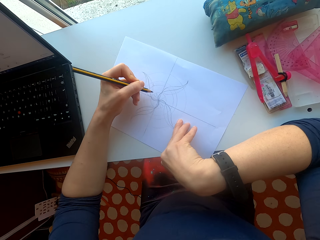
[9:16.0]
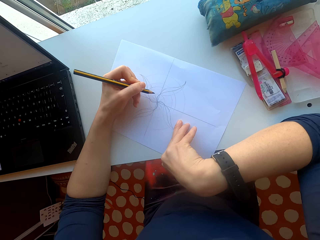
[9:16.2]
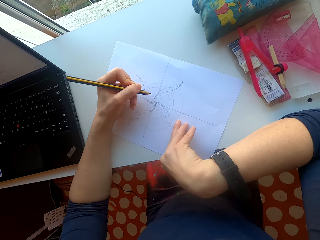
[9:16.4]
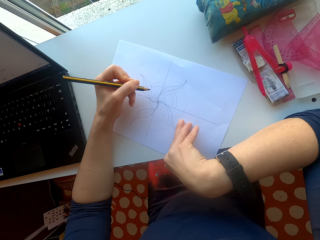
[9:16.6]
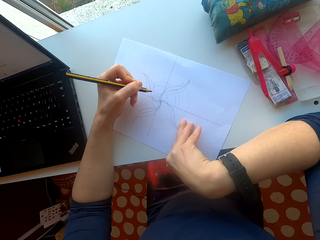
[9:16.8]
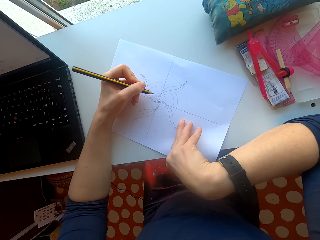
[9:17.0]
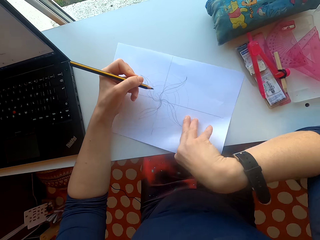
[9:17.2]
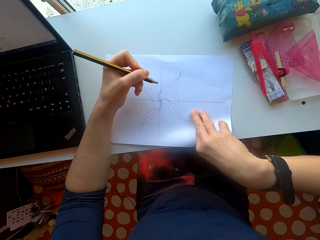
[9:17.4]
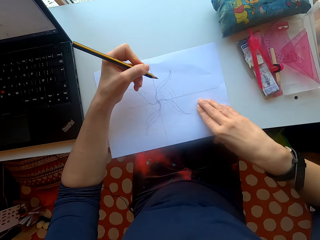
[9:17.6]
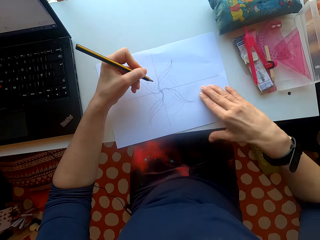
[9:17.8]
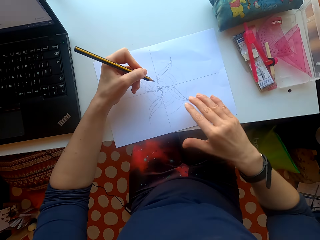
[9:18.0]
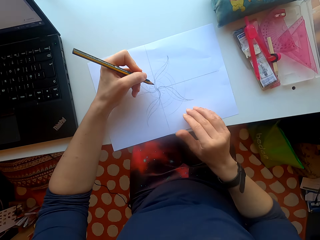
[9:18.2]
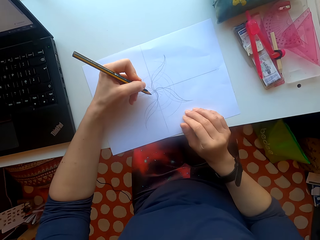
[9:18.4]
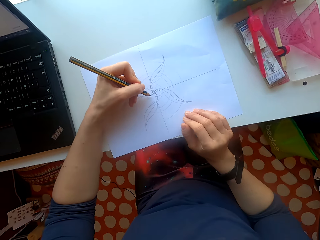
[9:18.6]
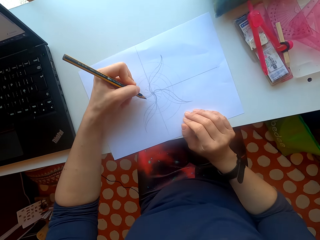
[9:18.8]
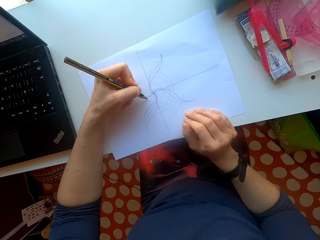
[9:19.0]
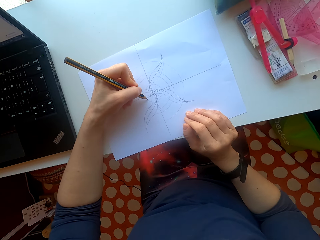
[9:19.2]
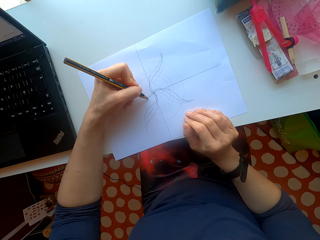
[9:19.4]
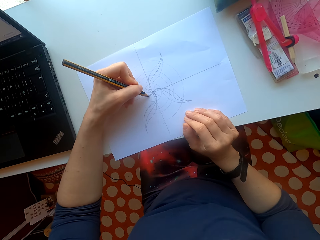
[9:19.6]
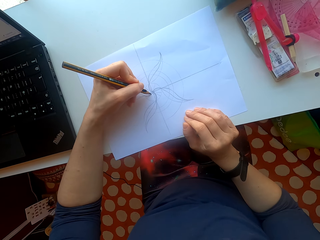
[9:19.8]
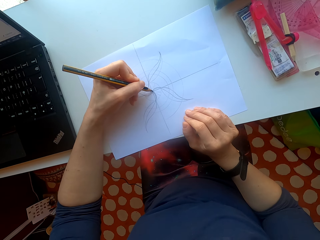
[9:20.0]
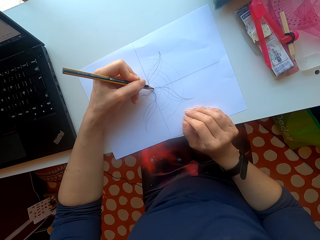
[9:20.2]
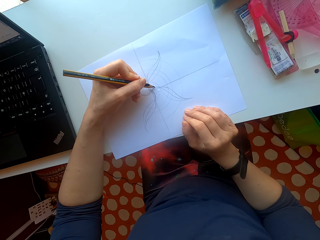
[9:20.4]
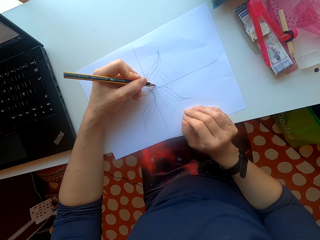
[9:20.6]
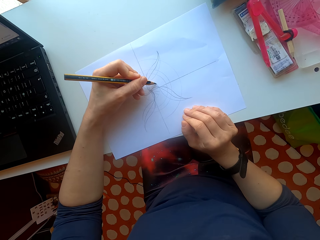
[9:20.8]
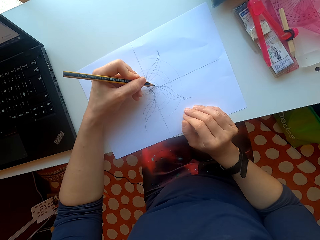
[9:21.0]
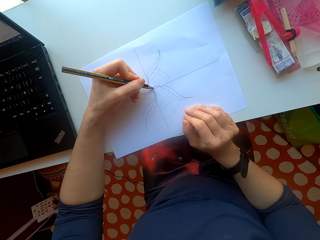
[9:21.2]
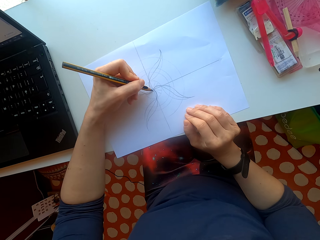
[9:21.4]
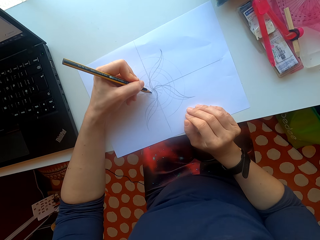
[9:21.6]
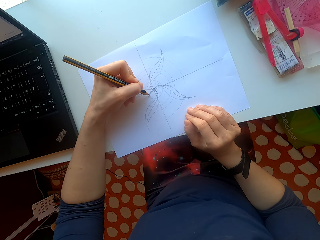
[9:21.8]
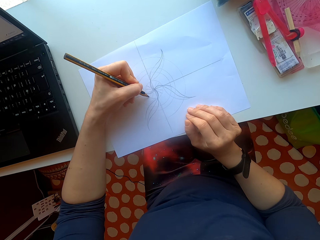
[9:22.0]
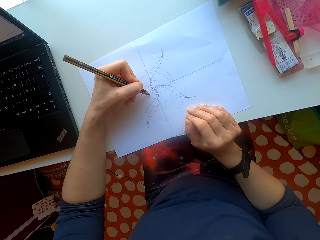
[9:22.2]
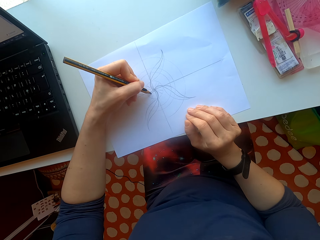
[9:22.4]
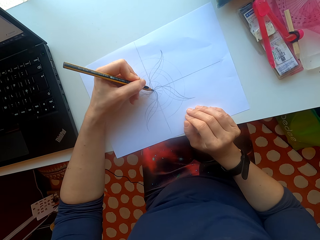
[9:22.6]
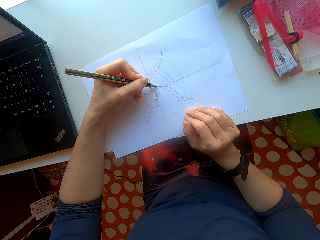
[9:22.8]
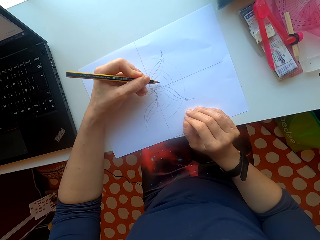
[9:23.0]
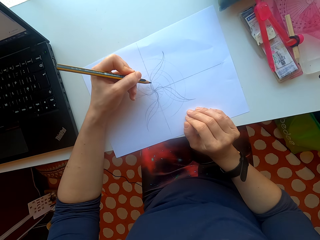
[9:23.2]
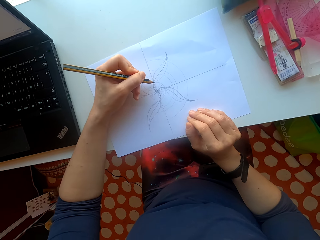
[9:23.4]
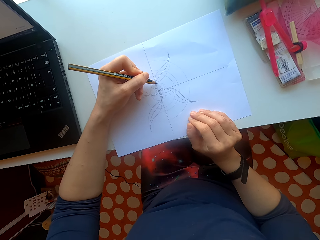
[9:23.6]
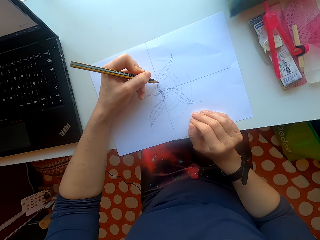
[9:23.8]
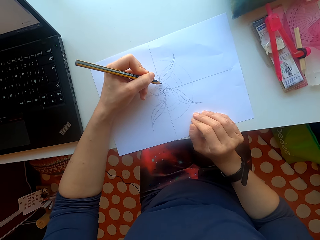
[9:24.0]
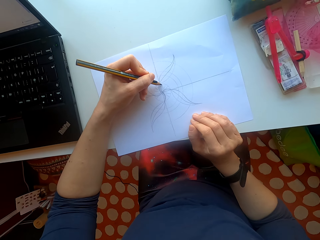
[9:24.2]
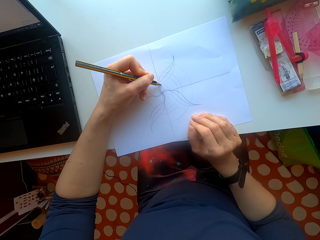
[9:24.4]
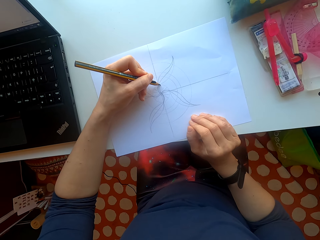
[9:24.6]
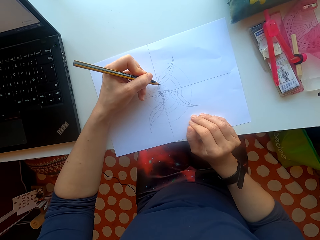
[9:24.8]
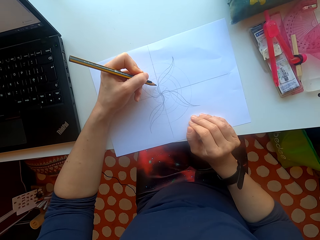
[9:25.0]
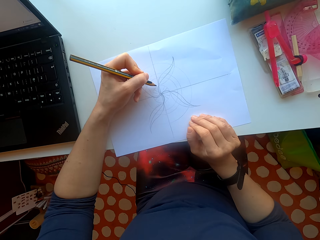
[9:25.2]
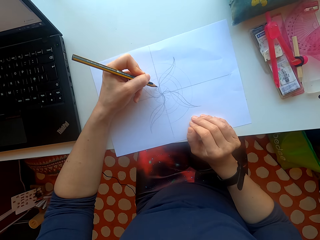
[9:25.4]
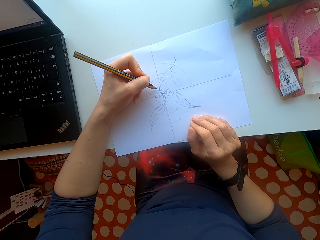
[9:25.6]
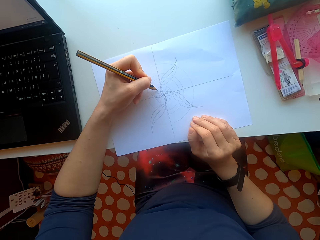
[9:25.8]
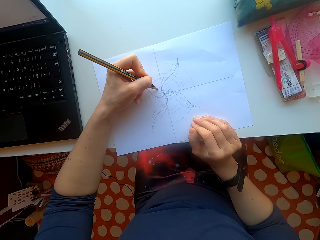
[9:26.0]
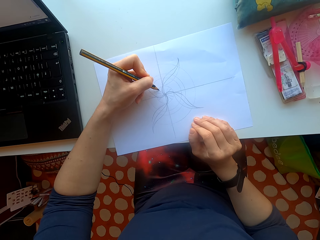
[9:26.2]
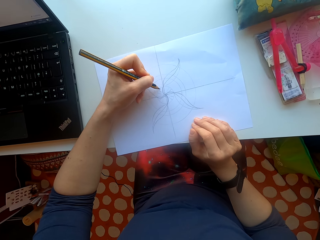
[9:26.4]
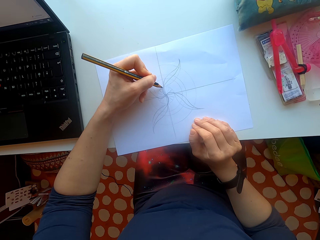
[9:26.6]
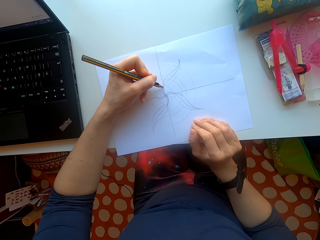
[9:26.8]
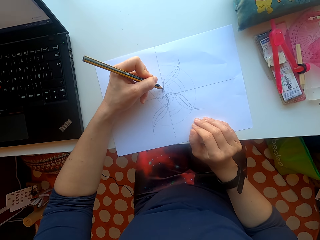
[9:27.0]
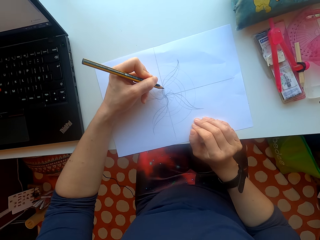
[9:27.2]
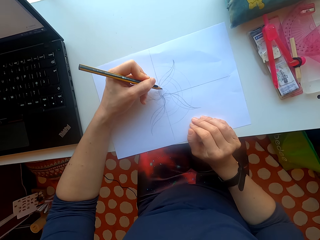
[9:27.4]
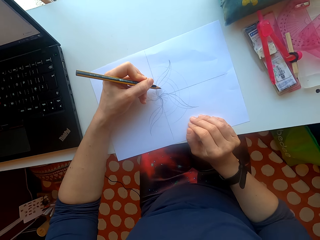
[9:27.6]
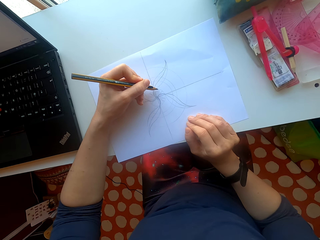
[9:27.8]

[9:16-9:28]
The camera wearer turns the paper. They draw on the paper.

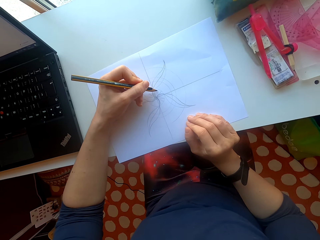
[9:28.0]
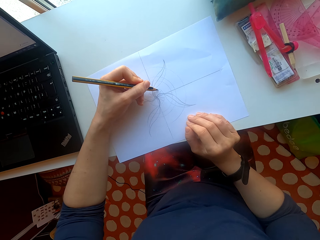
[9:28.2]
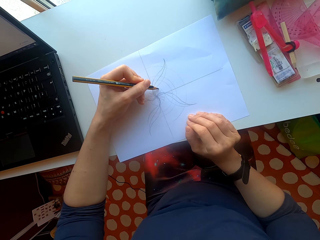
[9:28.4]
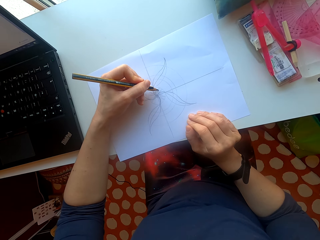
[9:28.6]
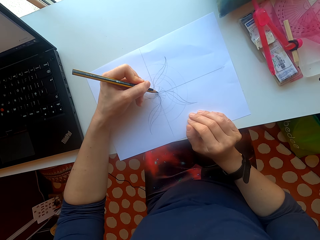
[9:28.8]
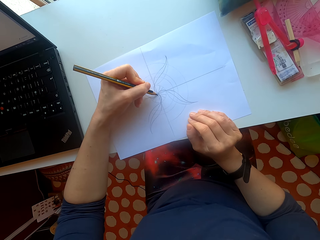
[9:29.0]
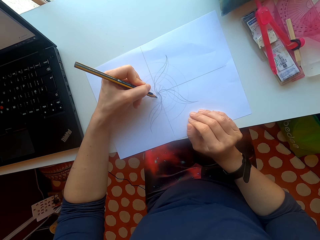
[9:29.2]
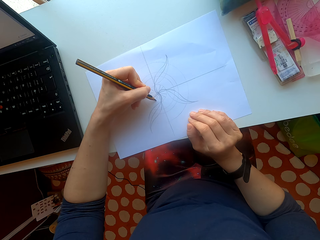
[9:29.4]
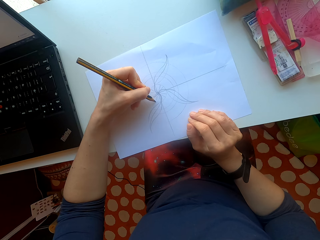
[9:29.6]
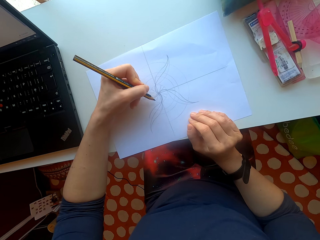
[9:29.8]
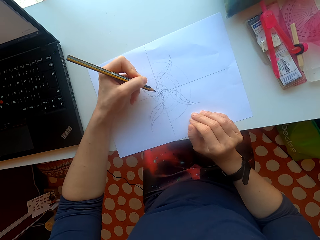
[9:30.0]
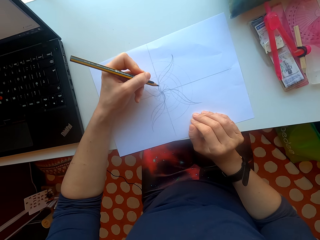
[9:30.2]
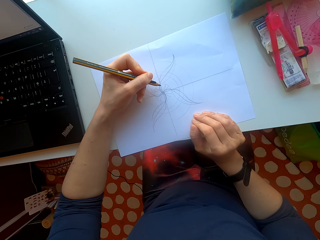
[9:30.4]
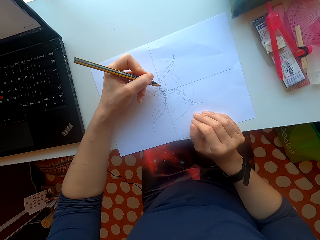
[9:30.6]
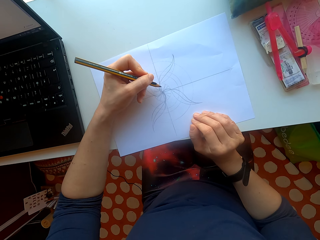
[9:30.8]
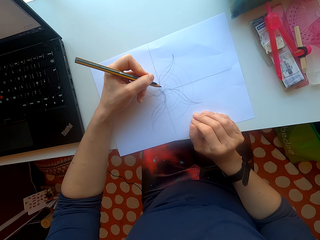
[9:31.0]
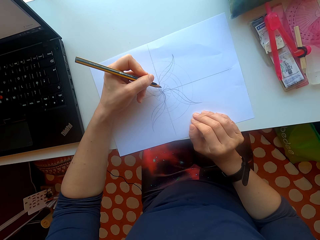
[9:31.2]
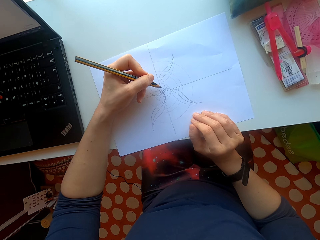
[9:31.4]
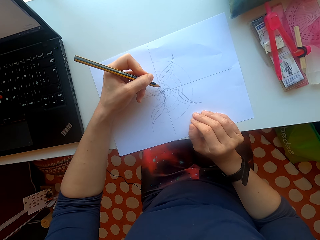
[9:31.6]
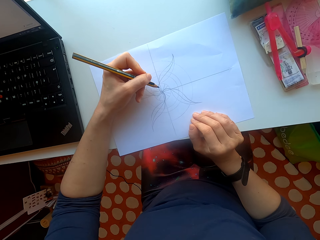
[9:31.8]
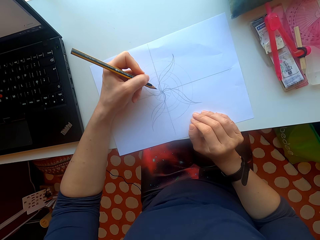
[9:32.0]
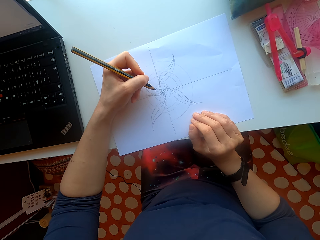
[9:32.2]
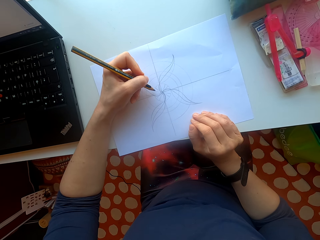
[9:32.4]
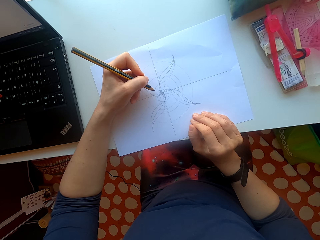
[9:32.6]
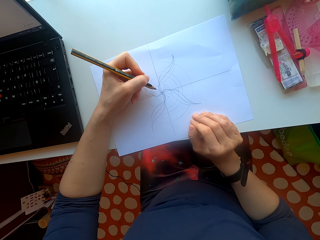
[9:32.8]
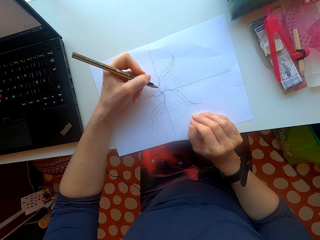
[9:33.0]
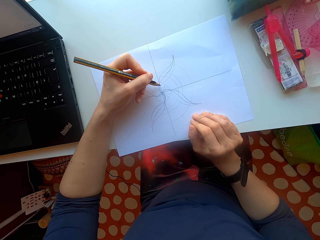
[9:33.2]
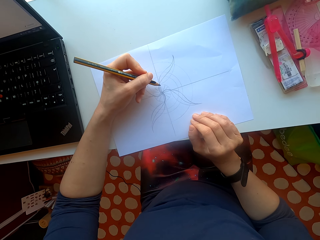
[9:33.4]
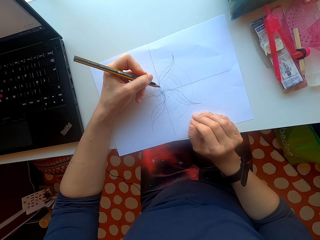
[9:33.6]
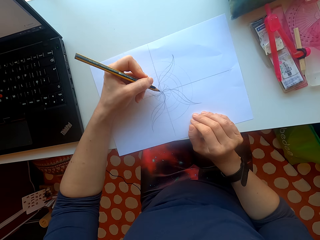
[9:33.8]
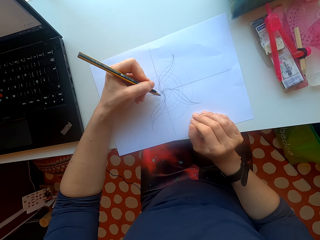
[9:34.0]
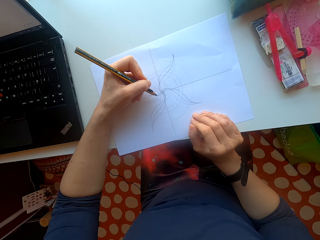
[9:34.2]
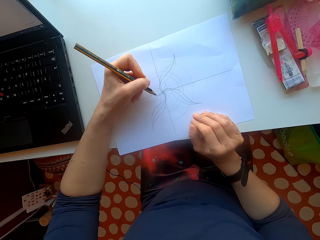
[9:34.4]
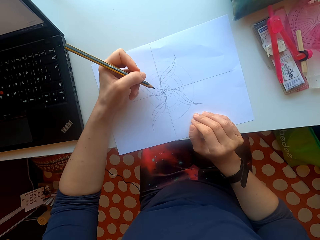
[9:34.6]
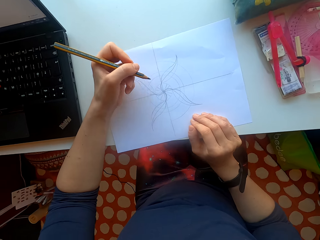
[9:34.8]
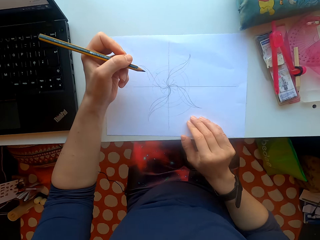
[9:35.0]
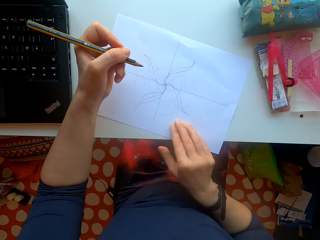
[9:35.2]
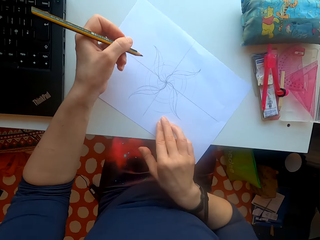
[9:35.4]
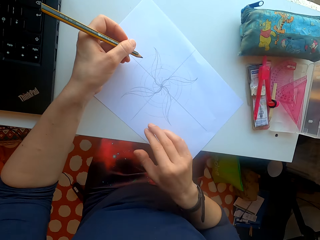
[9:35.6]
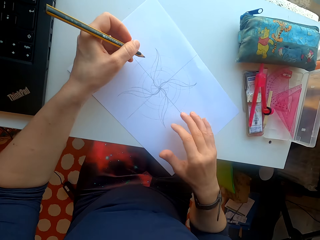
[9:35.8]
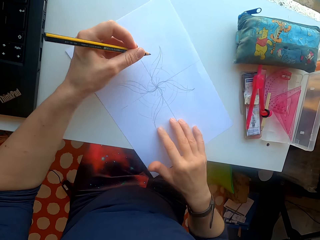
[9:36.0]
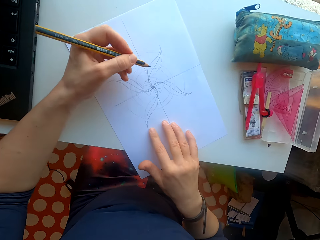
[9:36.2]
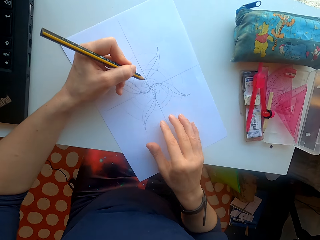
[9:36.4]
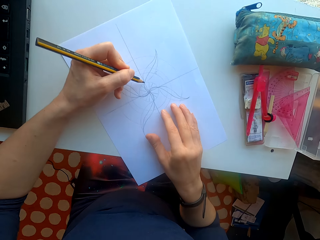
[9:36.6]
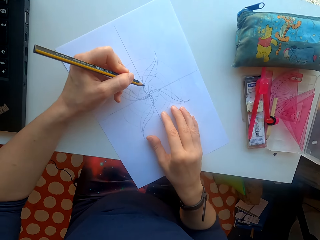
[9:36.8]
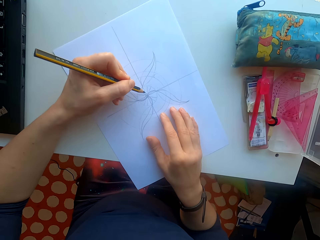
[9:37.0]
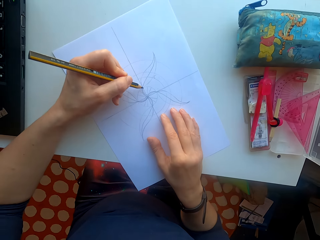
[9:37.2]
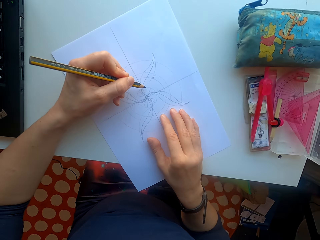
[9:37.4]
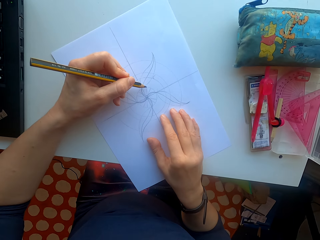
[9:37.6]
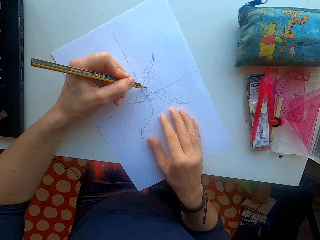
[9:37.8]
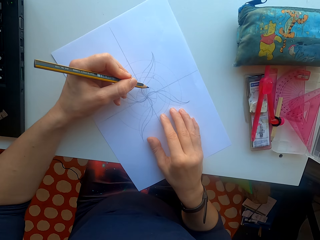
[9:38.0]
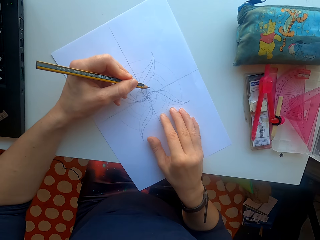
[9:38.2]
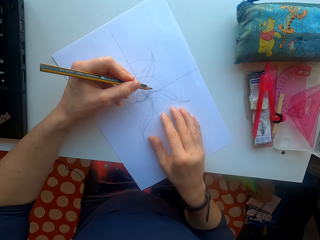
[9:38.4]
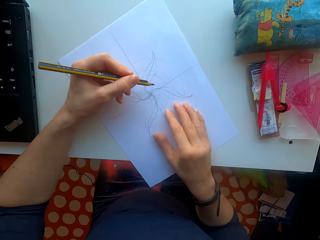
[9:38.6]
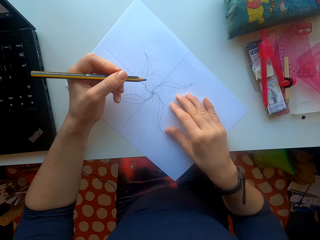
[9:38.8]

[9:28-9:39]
The camera wearer turns the paper on the table.
